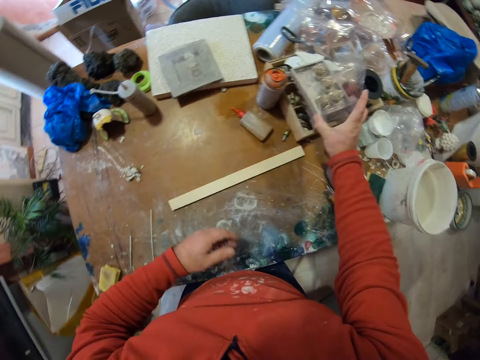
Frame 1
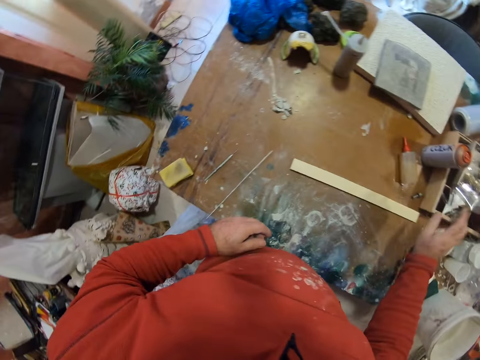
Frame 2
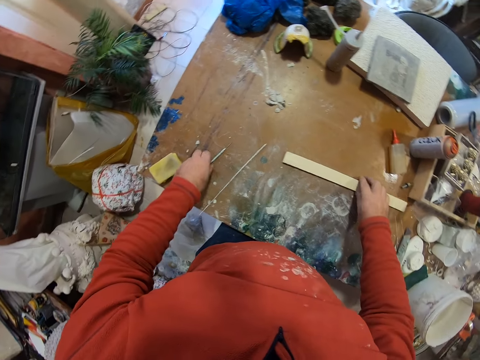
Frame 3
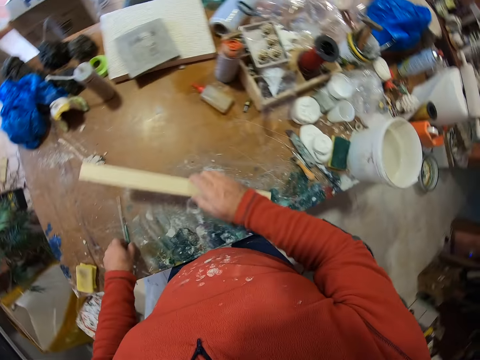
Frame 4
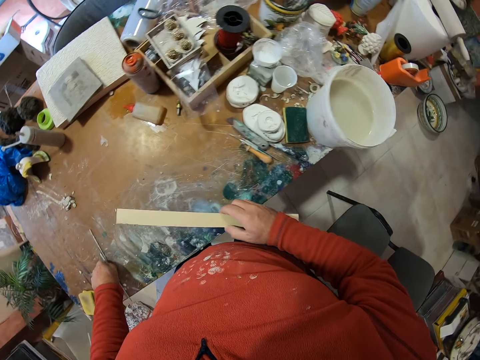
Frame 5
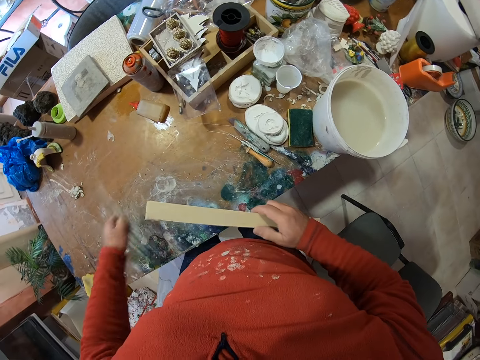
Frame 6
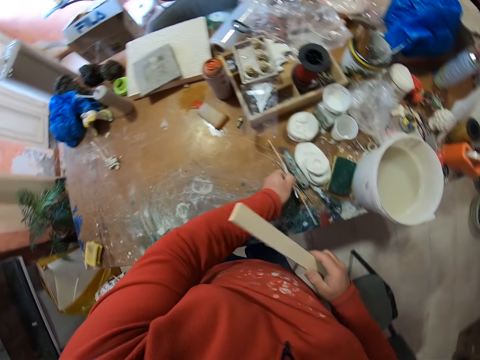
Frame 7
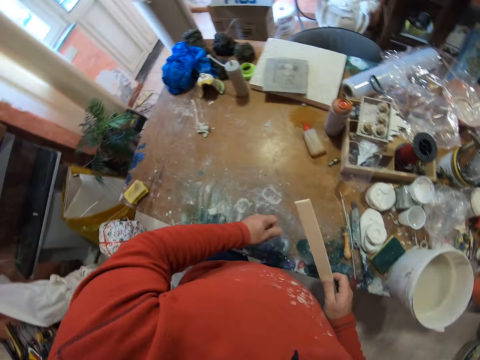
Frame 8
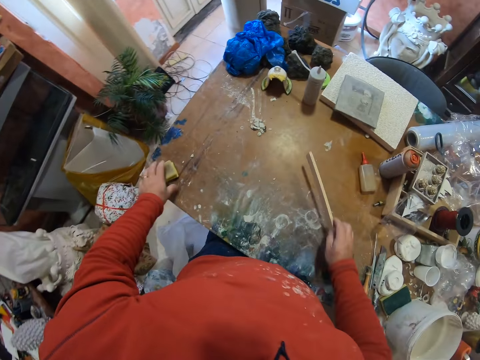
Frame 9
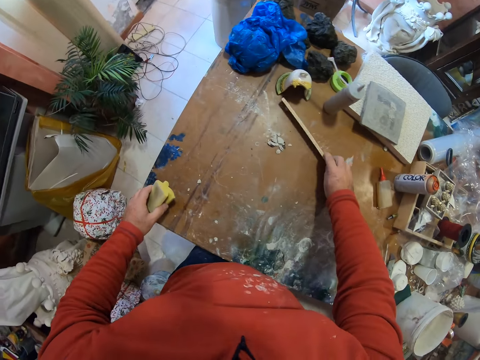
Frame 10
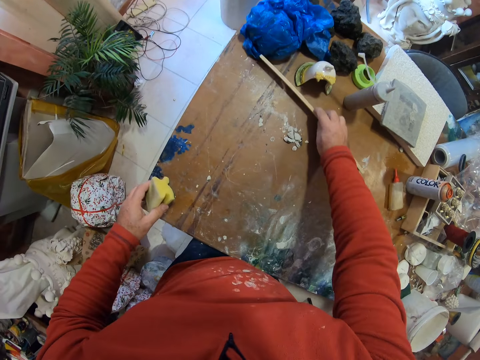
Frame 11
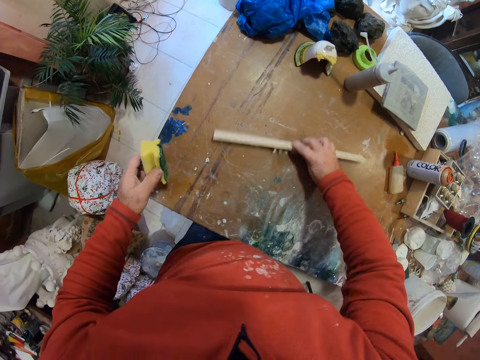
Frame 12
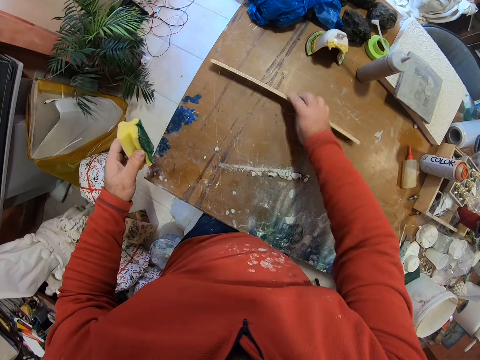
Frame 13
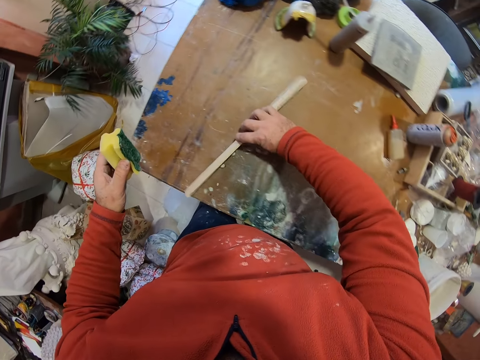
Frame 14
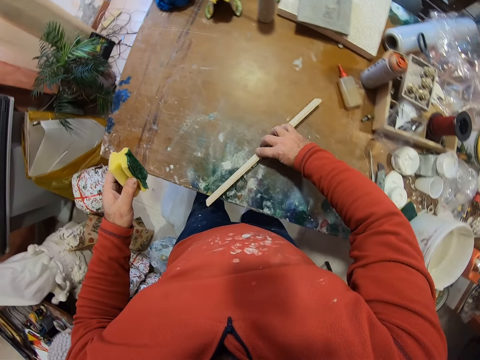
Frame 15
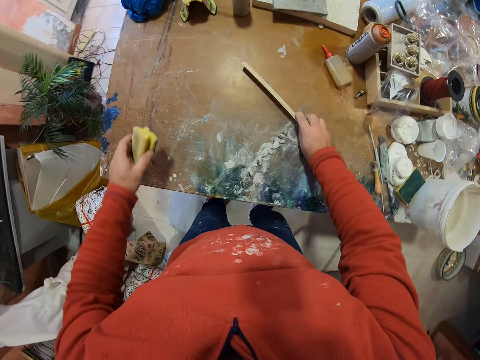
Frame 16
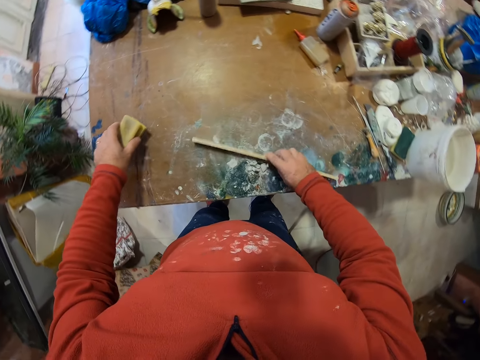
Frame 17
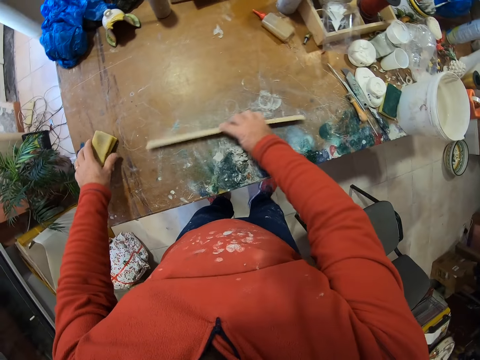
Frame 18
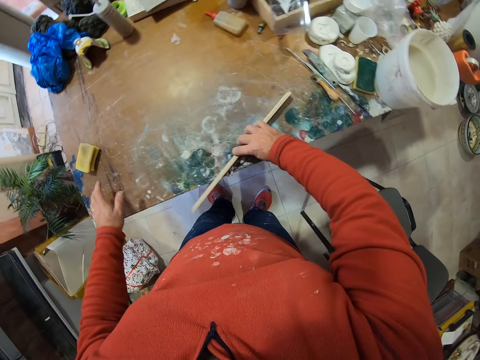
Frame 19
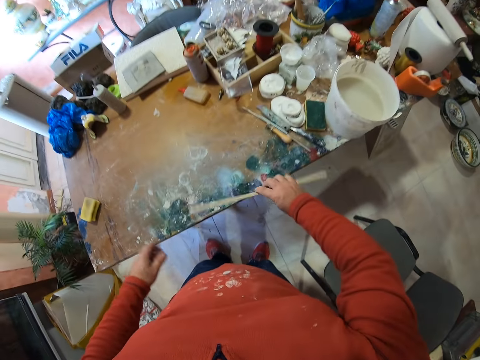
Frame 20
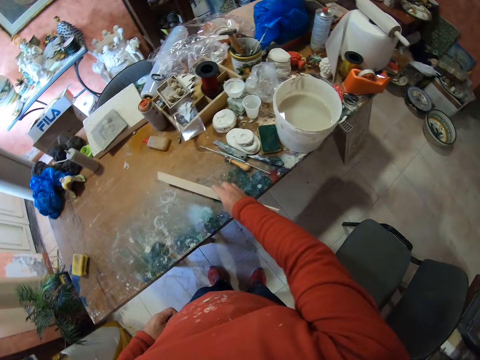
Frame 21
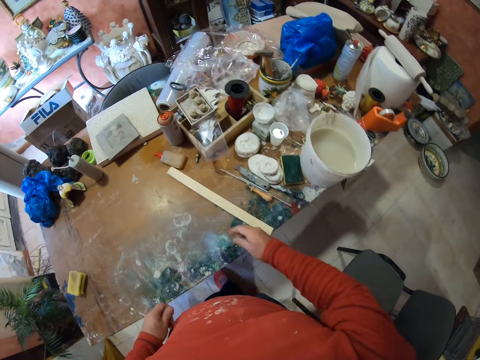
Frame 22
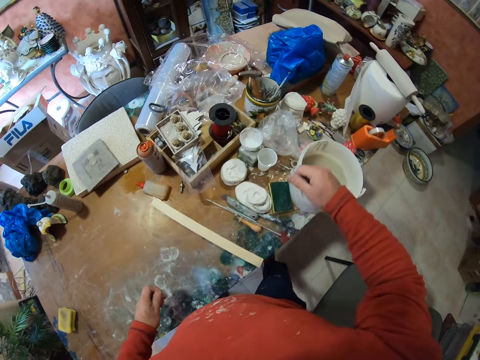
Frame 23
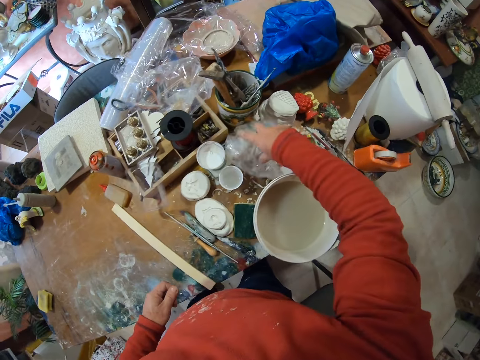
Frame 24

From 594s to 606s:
The camera wearer drops the box on the table. They pick up something. They pick up a piece of wood. They pick up something. They move a rod on the table. They drop the rod on the table. They clean the table. They pick up a sponge. They gather trash. They clean the table. They drop the sponge. They drop pieces of clay on the floor. They drop the piece of wood on the table.

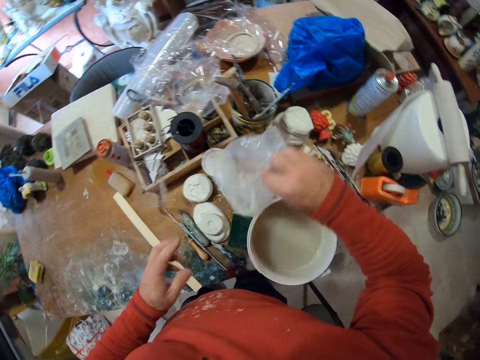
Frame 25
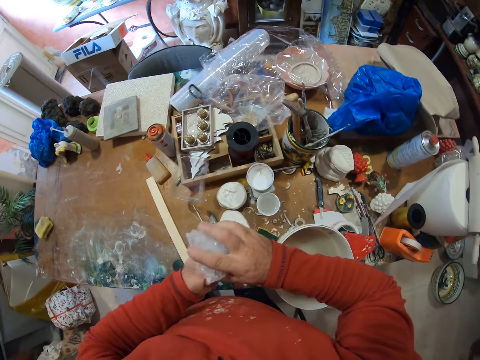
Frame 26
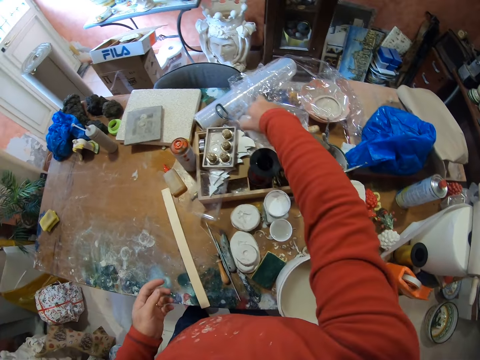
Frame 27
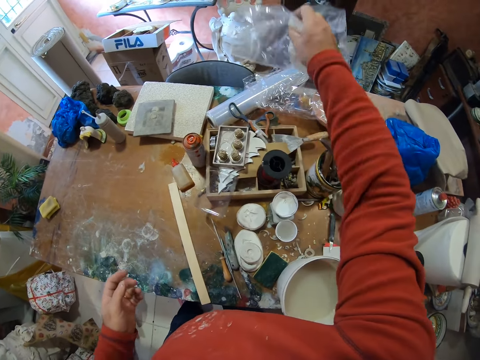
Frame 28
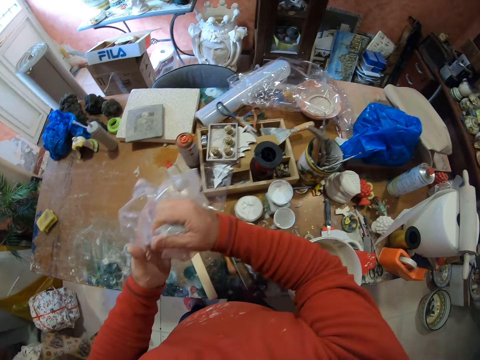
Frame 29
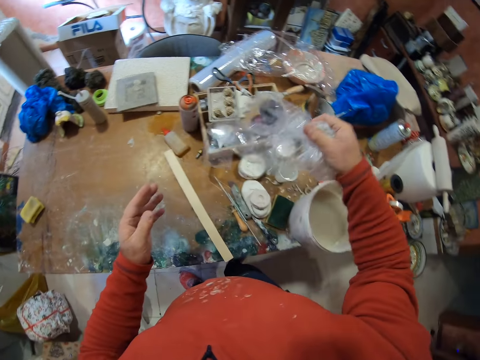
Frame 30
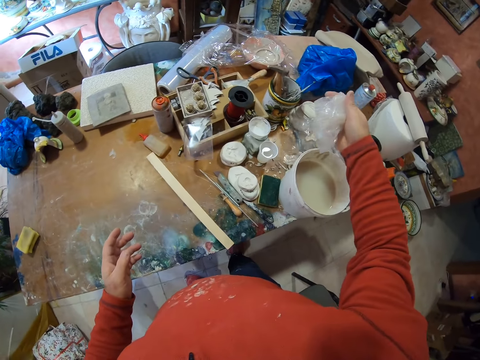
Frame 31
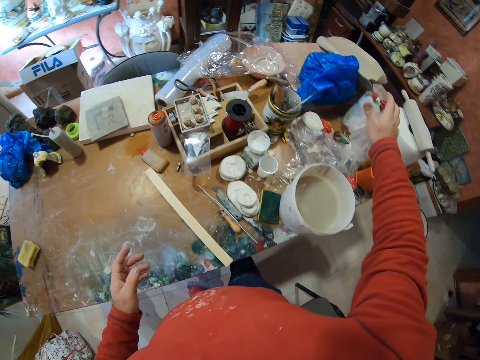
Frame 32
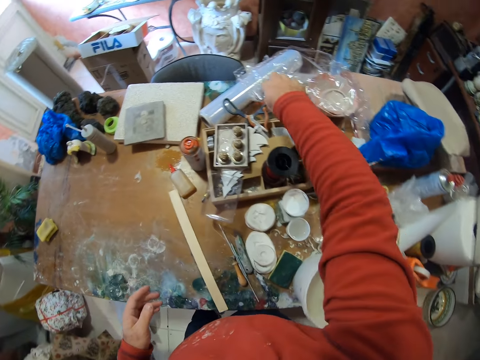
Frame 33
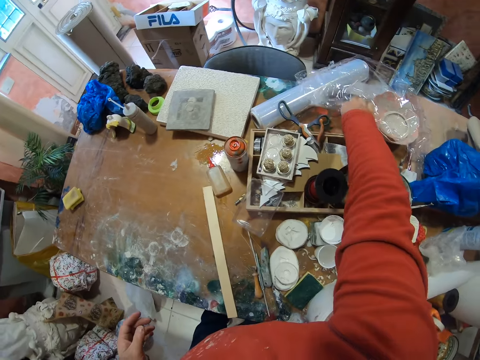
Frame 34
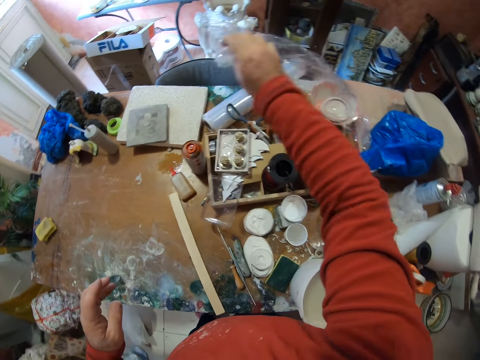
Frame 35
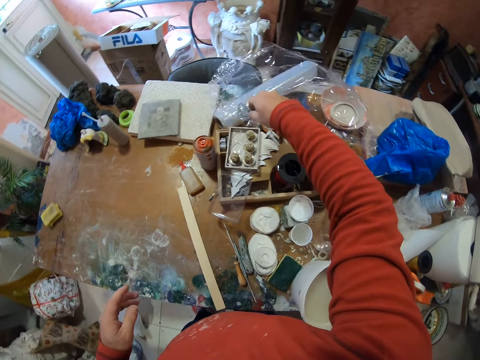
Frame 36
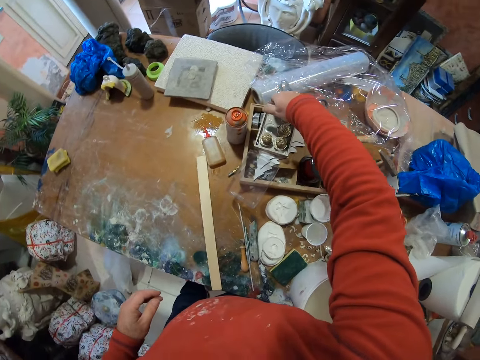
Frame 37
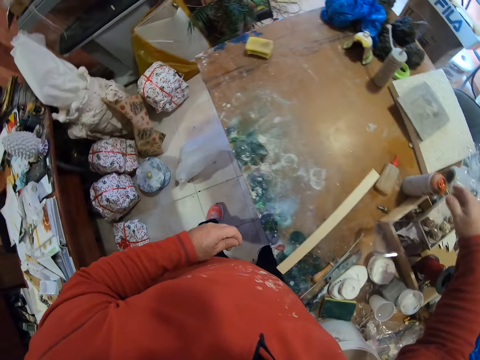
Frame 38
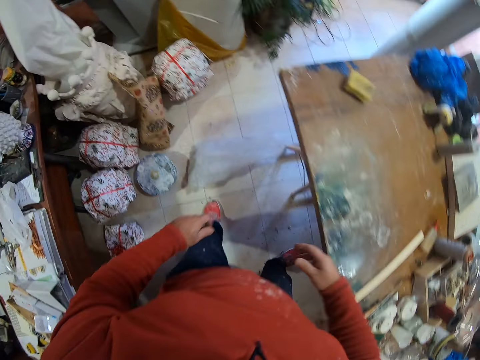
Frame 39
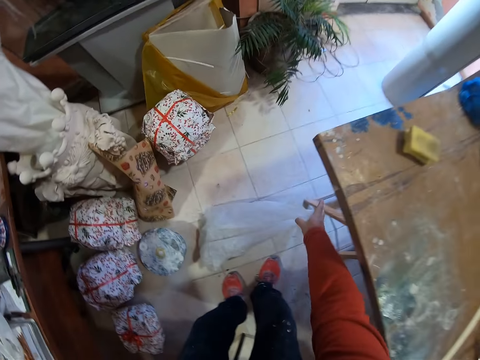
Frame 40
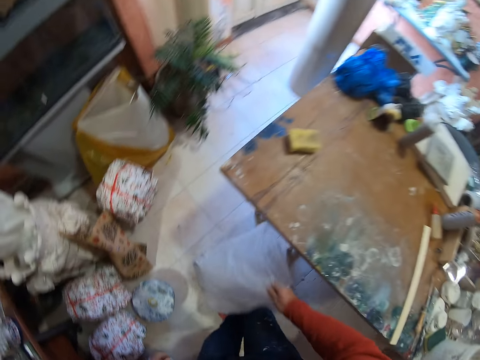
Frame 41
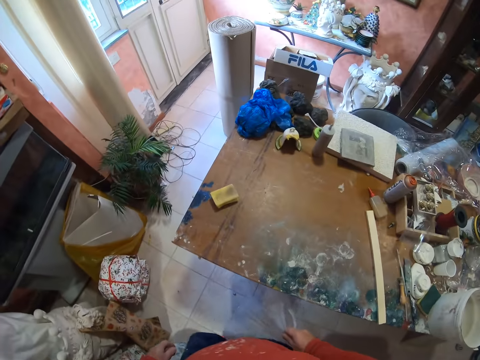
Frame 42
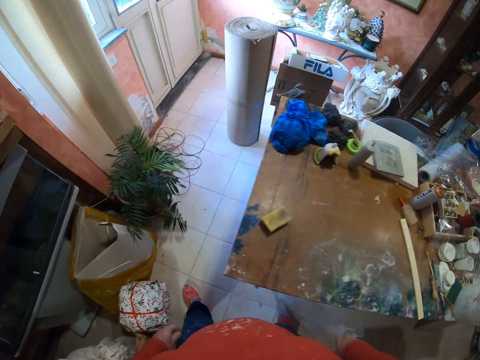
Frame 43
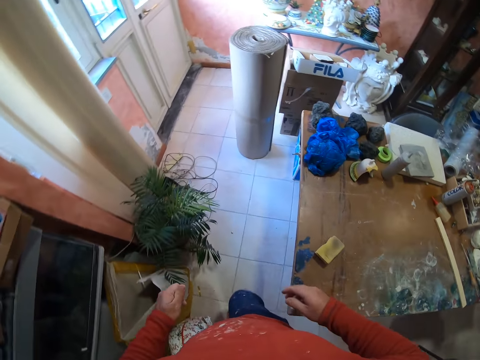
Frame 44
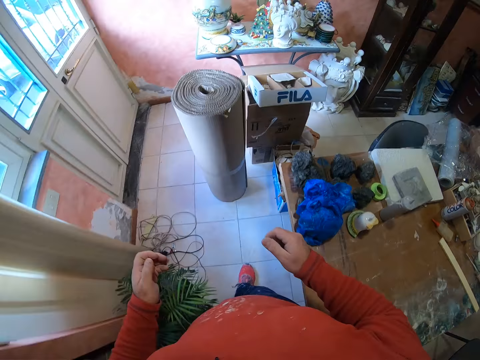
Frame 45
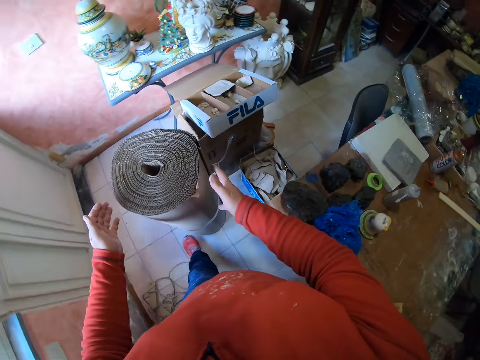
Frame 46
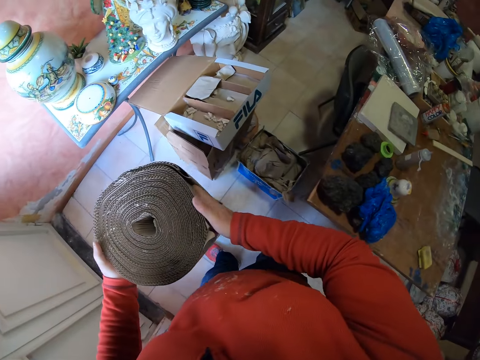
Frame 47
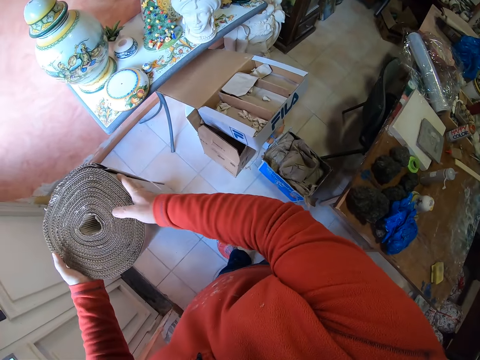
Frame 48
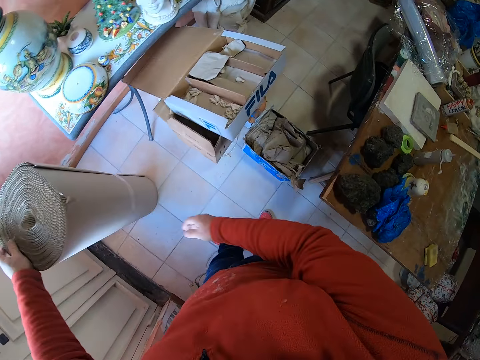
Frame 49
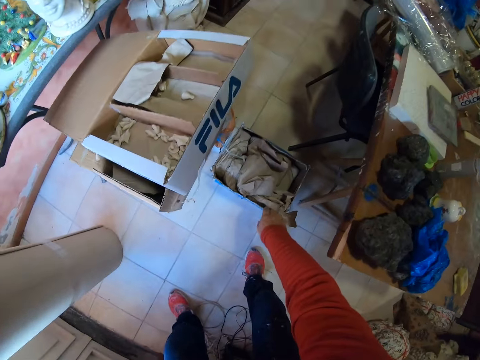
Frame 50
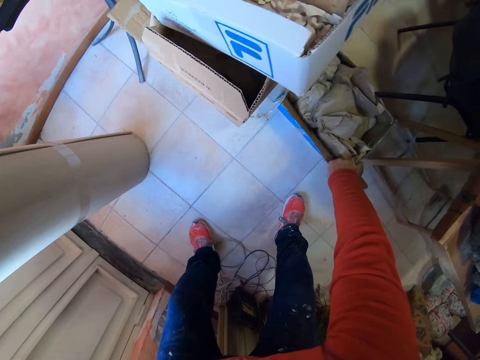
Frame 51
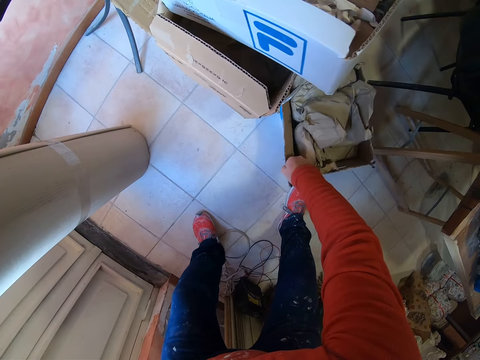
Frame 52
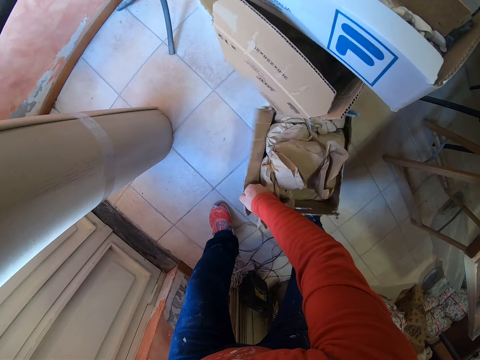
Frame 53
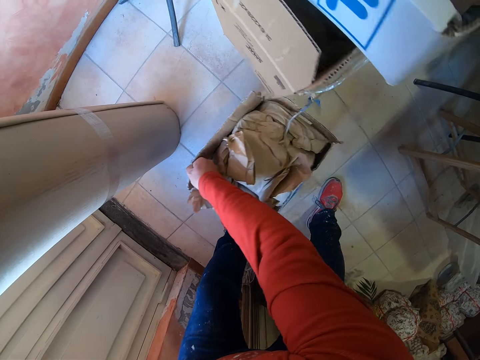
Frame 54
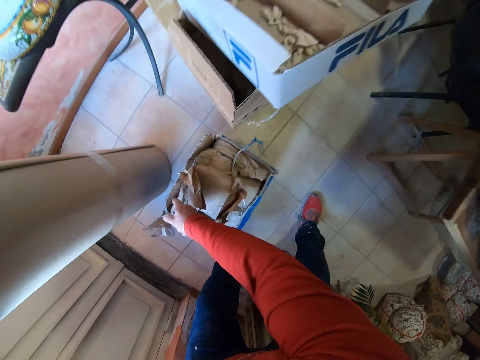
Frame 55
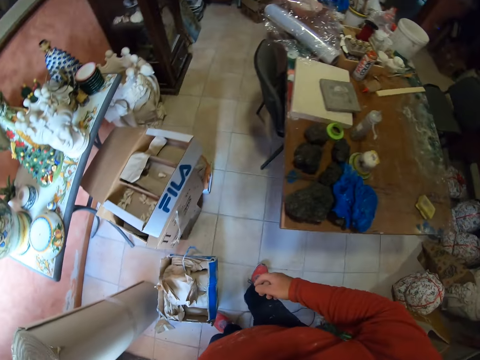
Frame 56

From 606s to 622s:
The camera wearer picks a nylon or plastic paper on the table. They hold the plastic paper. They fold the nylon. They pick another nylon. They fold the nylon. They hold the plastic paper. They drop the nylons on the table. They drop the plastic paper and adjust the plastic paper. They pick the nylon on the table. They drop the nylons on the table. They turn in the room. They pick a nylon bag on the floor. They walk in the room. They move a roll of paper. They carry a cardboard and drop the cardboard. They drag a box on the floor.
